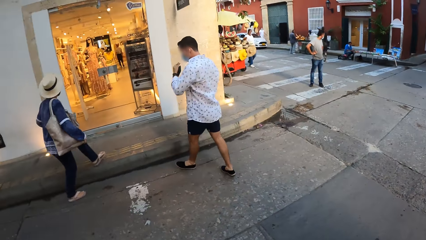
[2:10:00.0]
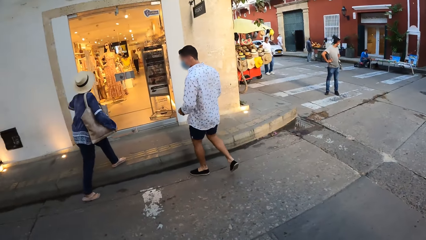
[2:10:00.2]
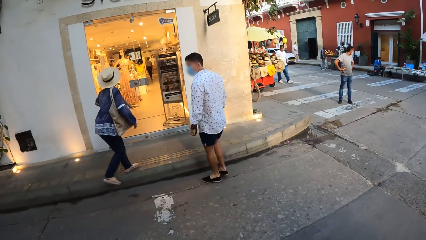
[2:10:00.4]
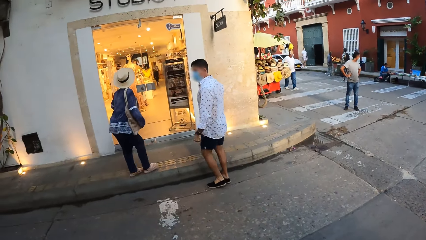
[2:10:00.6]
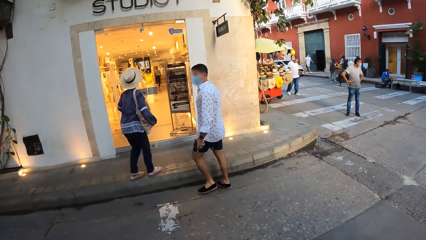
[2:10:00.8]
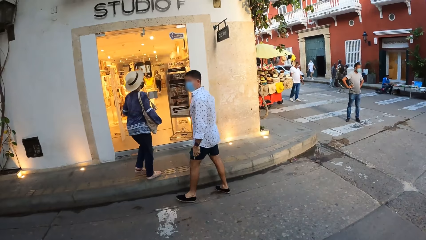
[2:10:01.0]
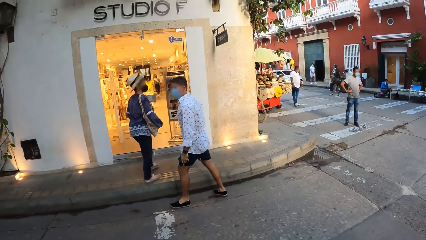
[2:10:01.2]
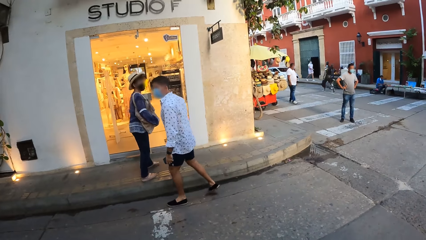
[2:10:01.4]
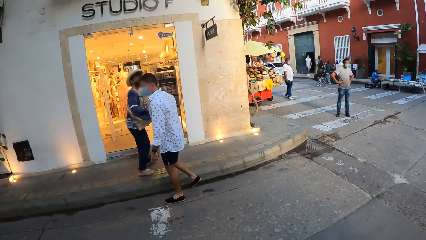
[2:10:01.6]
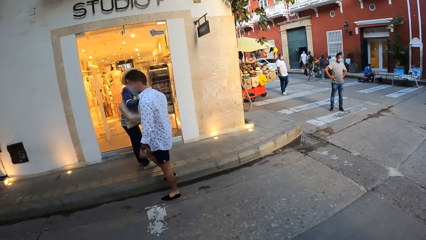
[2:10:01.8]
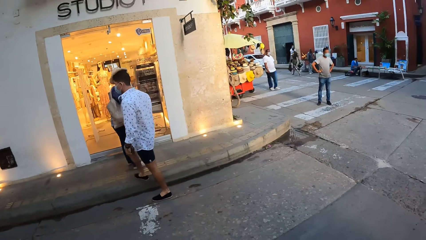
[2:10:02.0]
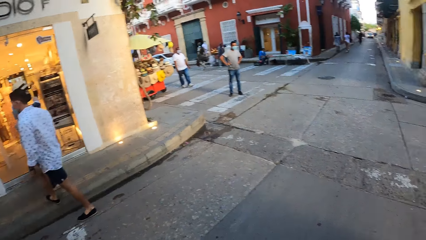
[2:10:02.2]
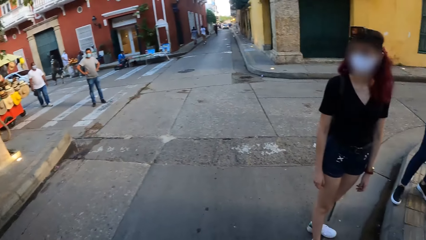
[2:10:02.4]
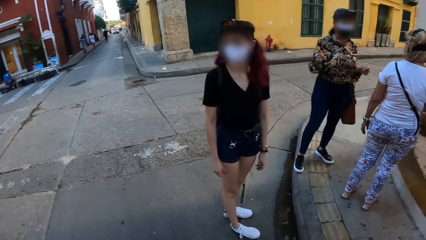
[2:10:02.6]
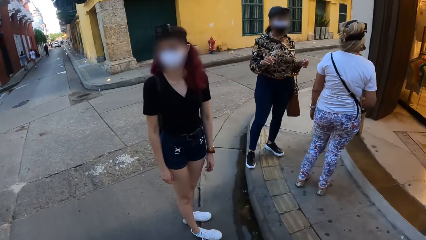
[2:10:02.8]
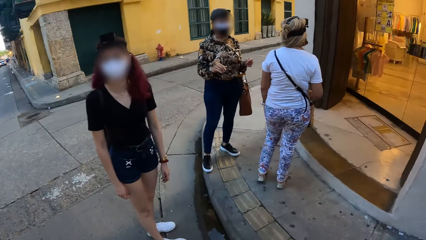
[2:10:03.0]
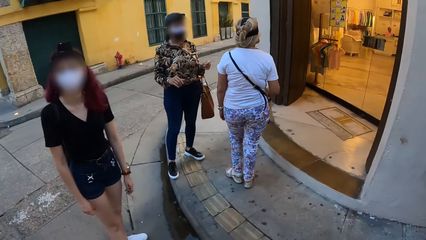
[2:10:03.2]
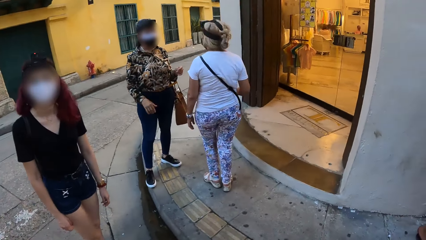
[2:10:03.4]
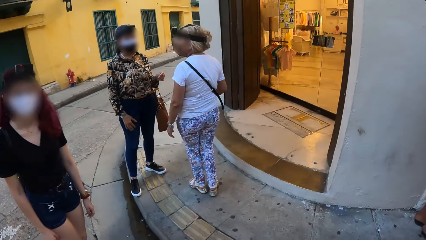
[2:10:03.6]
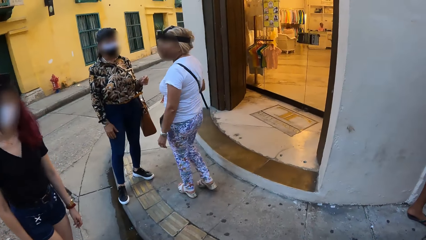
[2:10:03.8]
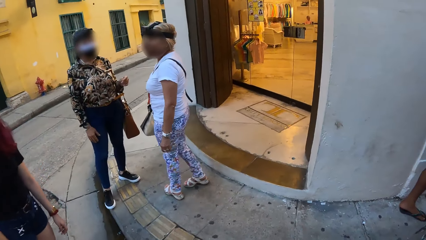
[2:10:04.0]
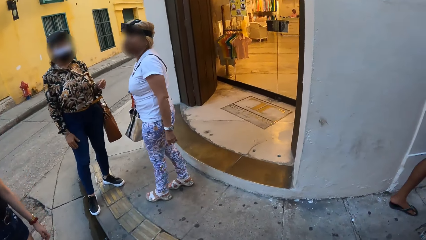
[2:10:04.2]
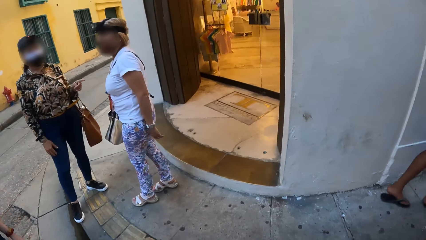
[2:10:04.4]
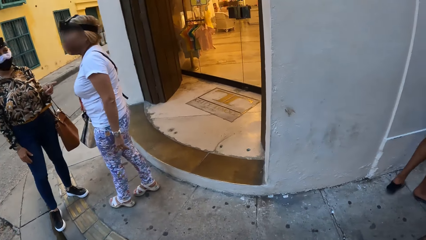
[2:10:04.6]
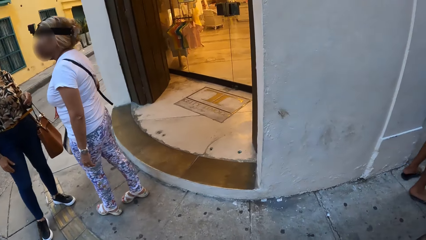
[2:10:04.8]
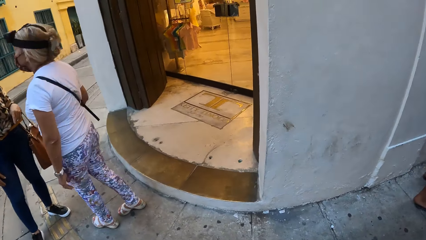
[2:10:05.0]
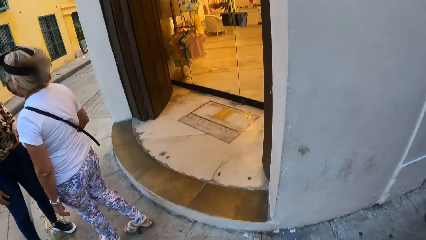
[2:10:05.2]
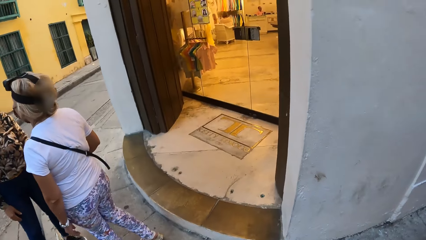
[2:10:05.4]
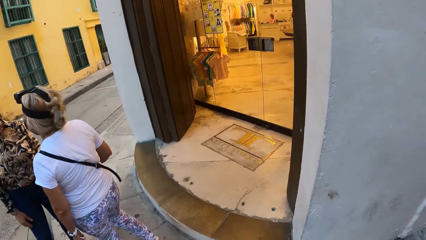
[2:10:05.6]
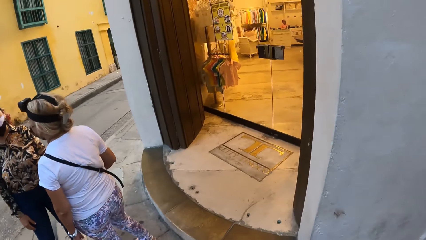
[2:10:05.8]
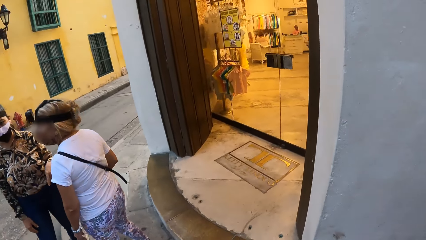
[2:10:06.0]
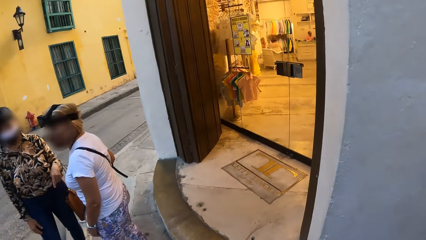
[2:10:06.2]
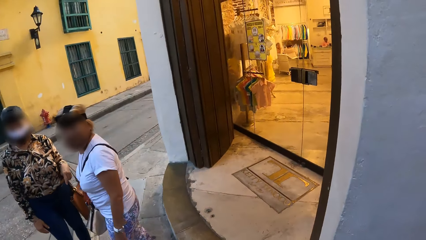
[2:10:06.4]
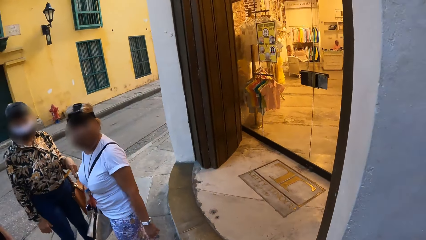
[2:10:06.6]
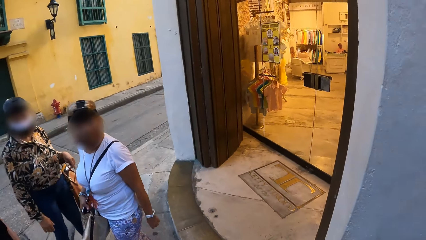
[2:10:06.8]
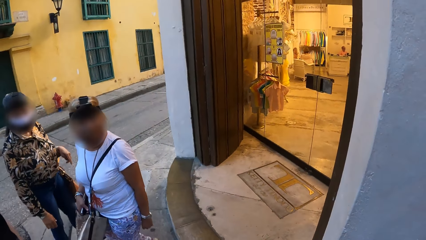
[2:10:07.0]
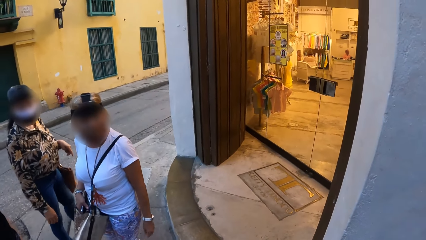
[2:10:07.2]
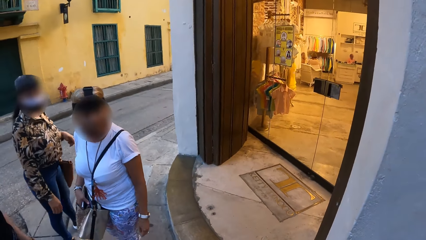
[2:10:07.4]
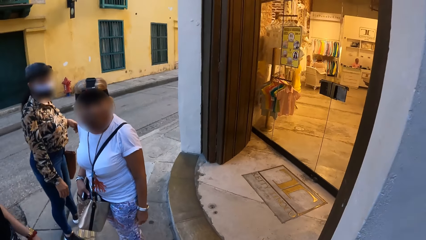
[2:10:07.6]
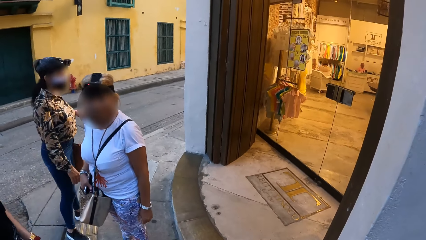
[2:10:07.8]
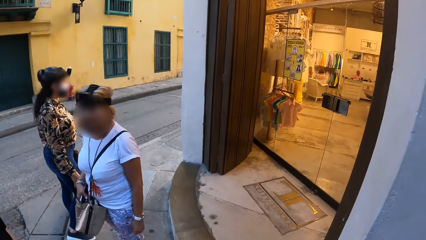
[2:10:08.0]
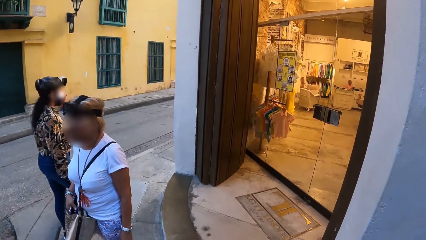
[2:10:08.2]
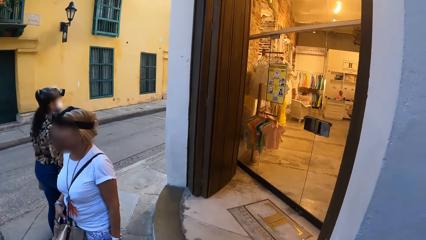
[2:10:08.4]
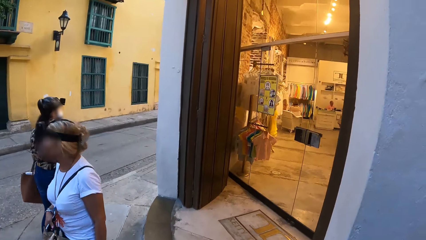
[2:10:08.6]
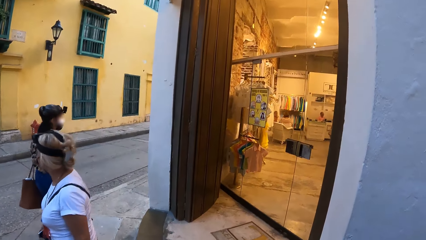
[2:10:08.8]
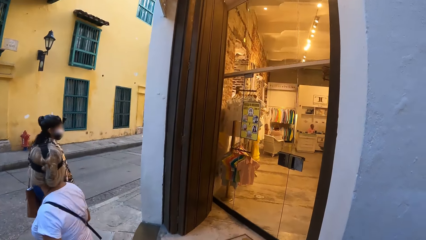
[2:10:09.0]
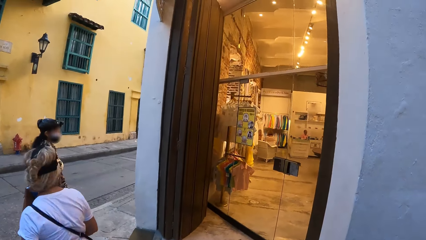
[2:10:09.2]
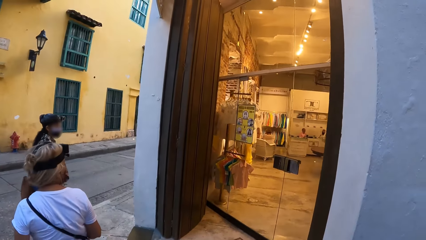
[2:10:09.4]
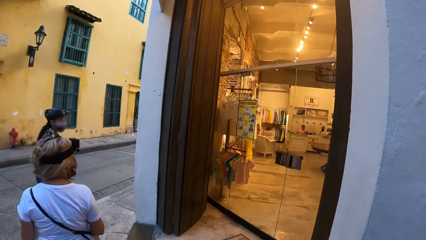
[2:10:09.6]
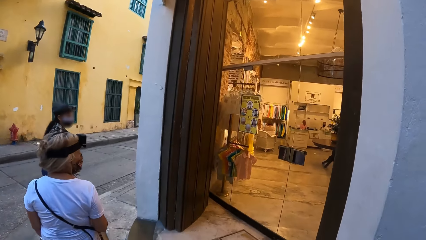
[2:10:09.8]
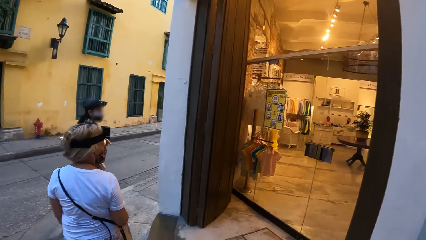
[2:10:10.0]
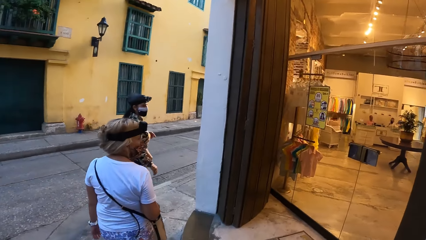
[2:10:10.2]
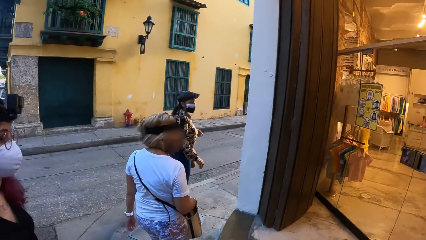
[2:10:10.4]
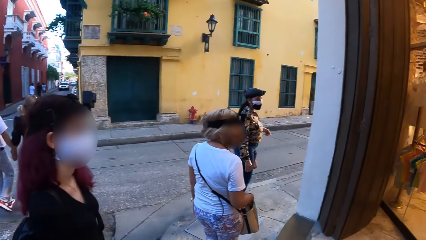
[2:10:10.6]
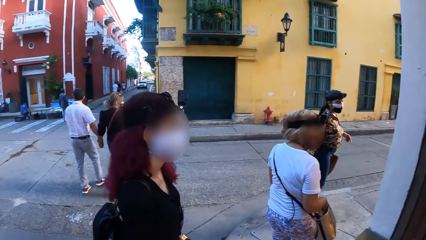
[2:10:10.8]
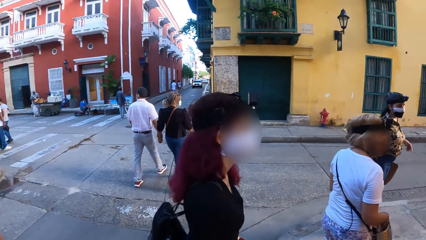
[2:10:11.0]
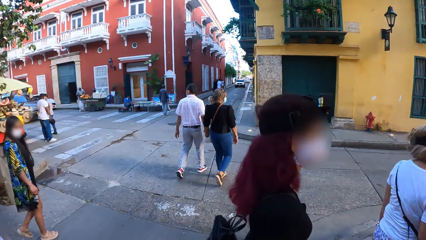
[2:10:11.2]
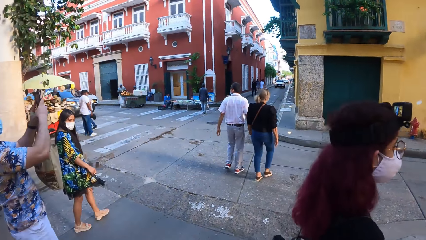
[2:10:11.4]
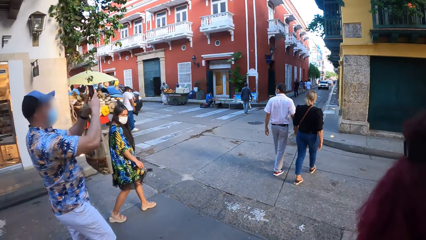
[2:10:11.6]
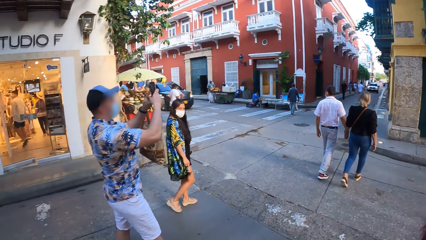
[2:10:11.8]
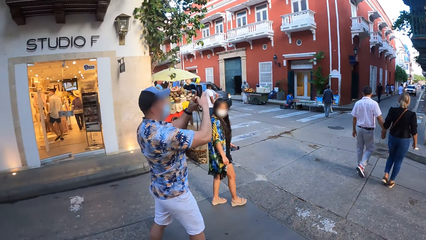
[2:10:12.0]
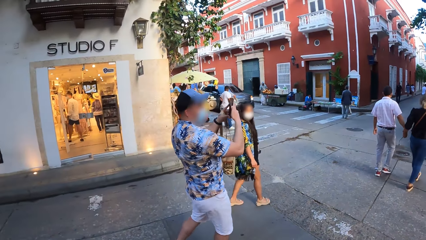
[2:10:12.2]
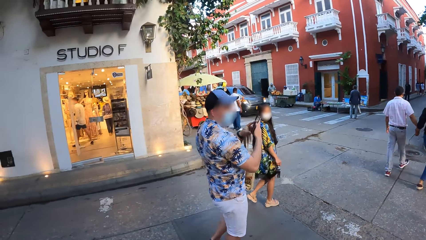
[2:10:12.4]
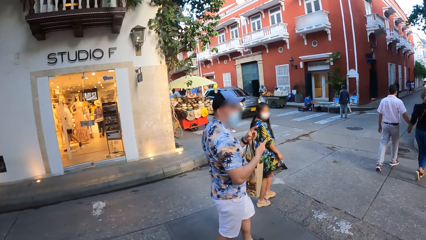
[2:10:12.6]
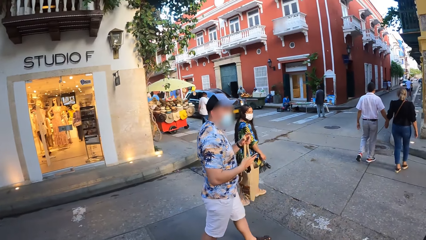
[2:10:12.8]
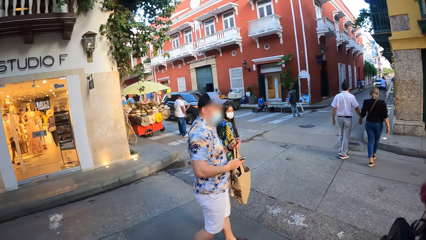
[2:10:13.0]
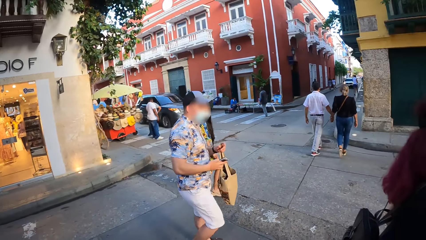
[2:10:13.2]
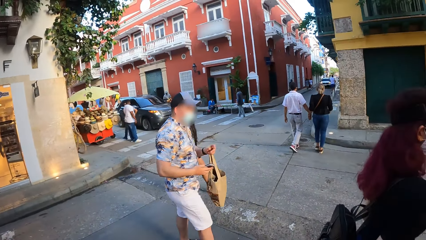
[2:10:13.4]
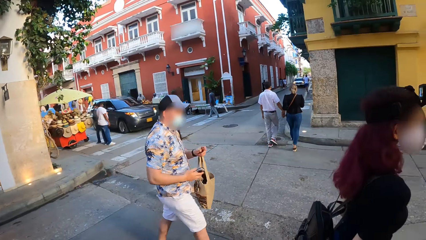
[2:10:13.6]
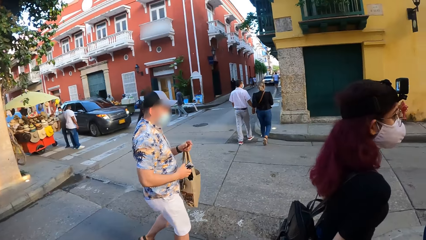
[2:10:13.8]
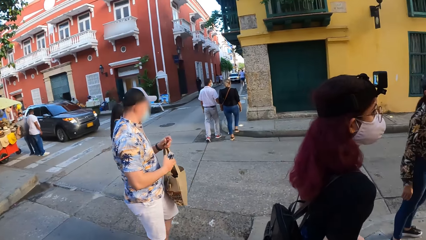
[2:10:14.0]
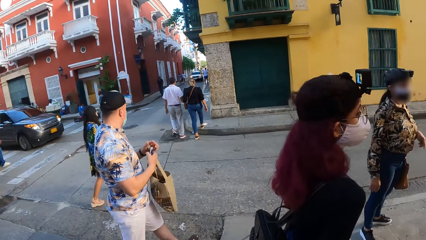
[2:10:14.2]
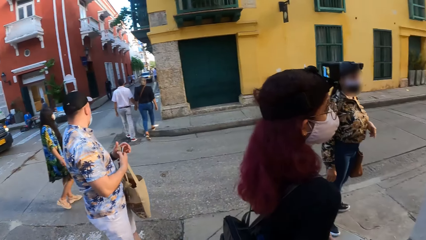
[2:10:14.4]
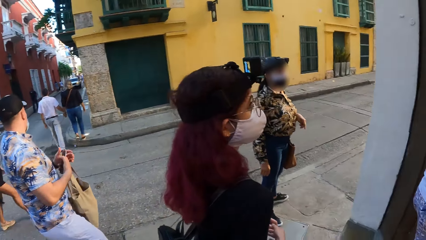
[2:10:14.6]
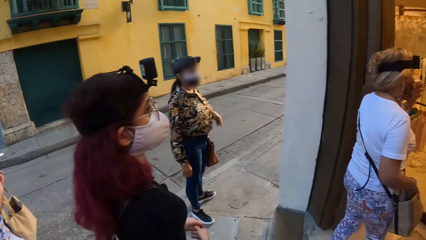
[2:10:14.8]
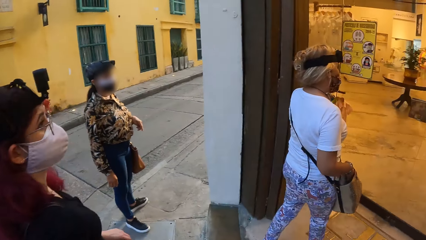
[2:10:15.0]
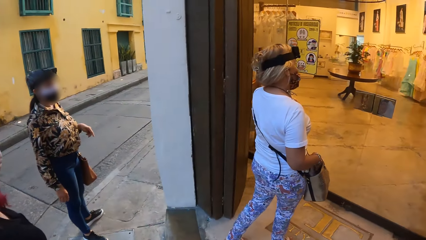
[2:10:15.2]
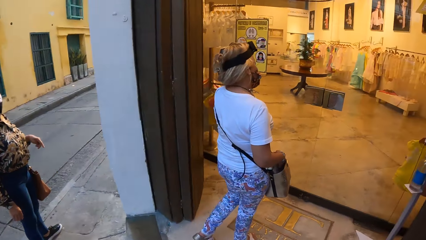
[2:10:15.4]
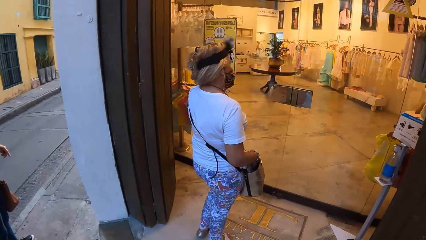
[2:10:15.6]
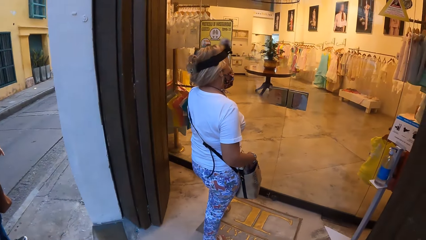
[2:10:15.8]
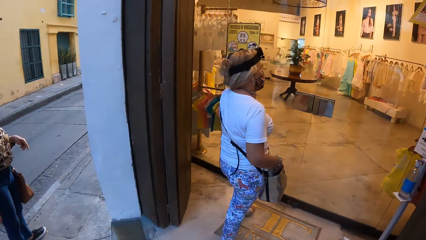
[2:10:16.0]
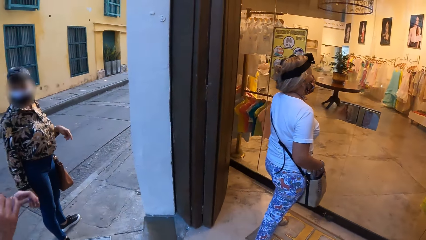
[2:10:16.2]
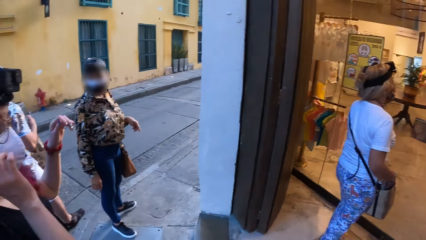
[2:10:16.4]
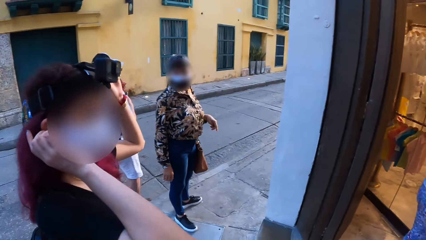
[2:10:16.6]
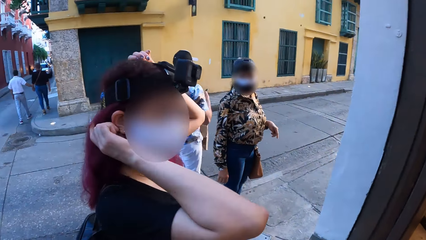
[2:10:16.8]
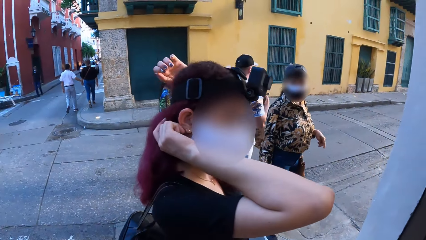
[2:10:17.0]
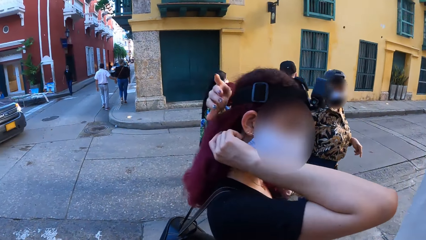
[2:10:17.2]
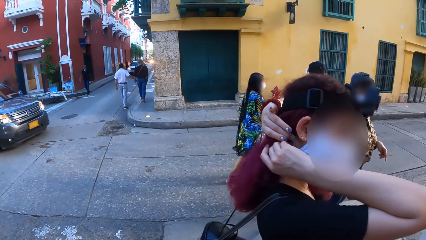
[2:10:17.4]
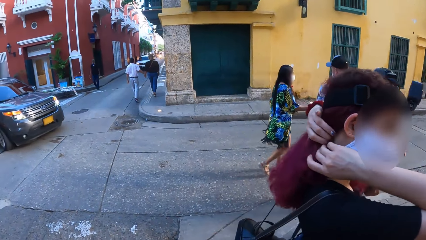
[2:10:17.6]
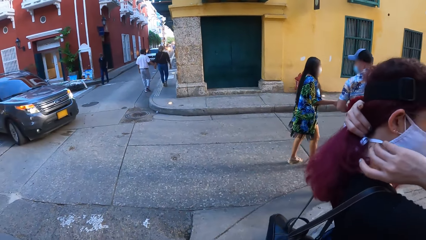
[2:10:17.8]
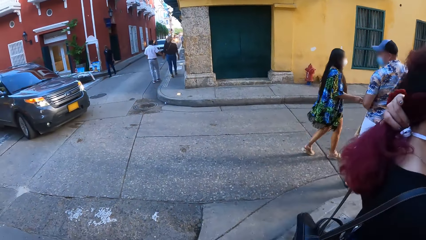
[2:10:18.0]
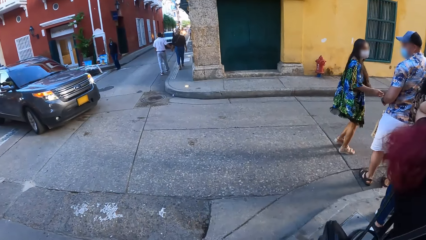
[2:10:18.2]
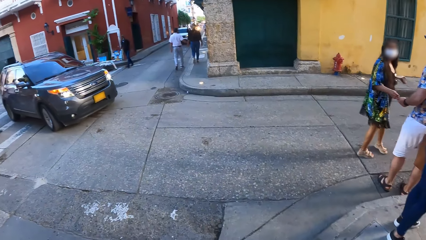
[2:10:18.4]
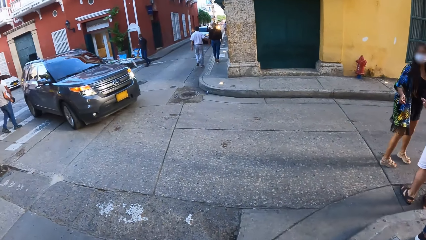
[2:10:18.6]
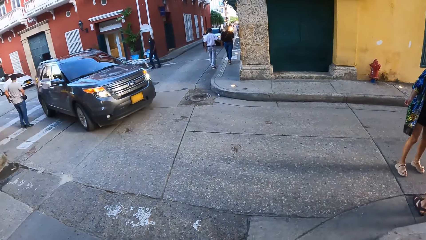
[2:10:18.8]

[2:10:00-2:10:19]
A woman walks towards a door of a shop. Another woman adjusts her hair with both hands.
